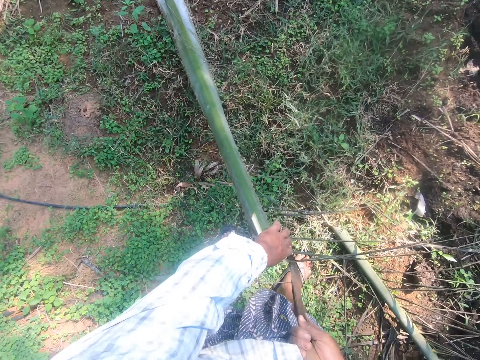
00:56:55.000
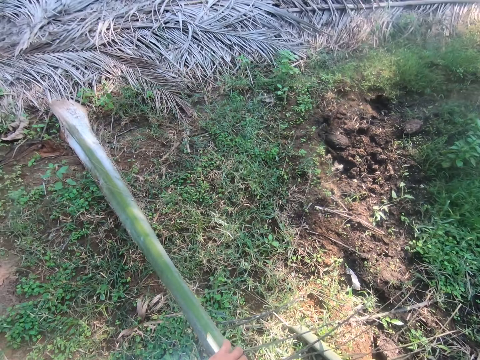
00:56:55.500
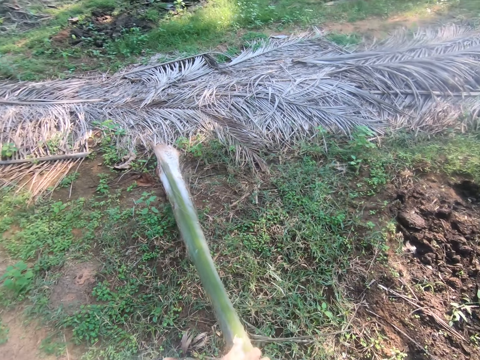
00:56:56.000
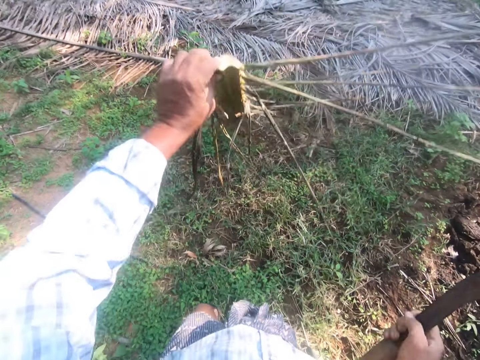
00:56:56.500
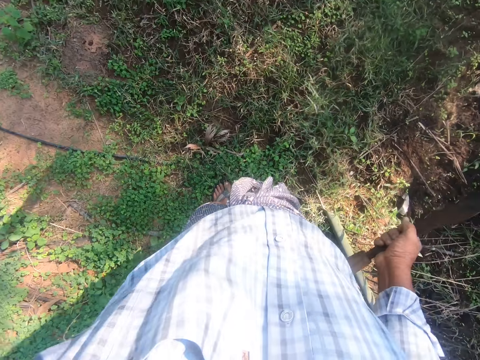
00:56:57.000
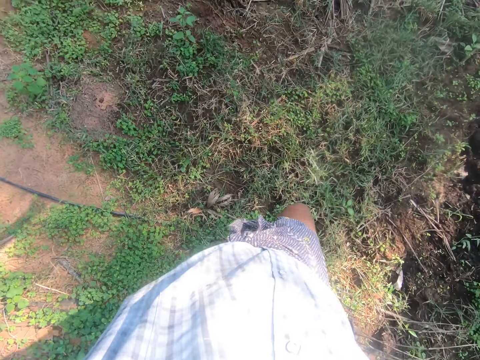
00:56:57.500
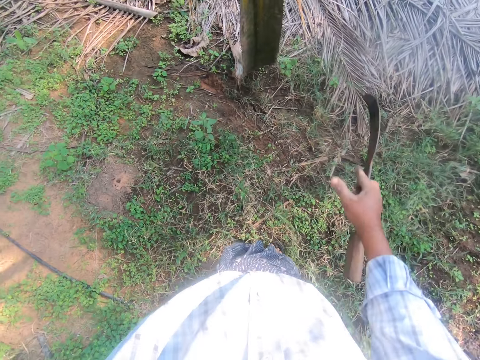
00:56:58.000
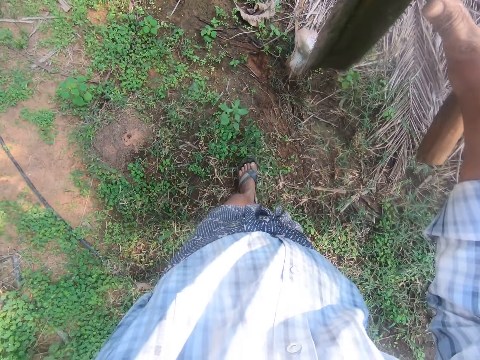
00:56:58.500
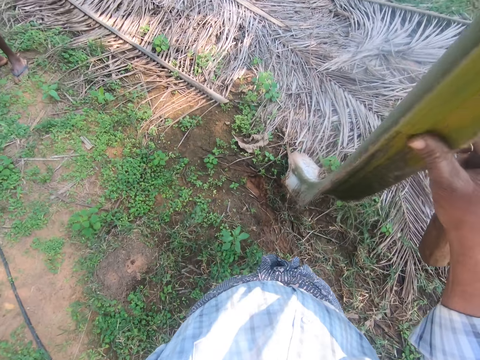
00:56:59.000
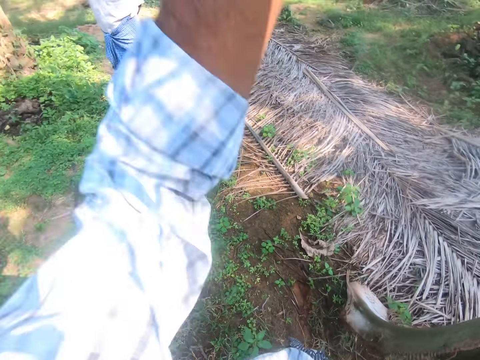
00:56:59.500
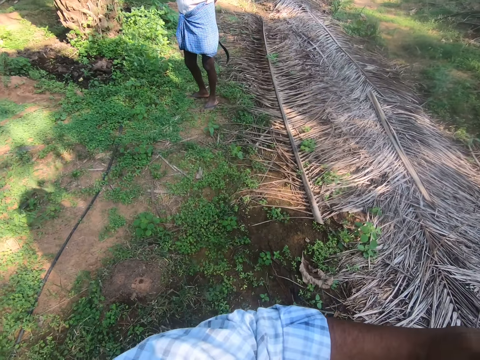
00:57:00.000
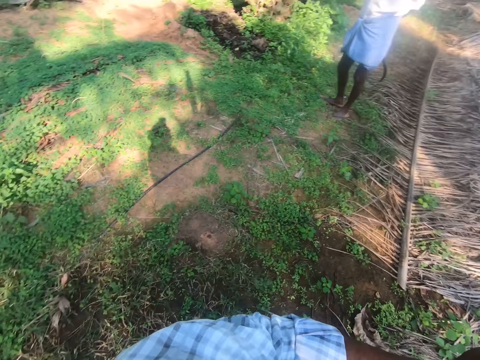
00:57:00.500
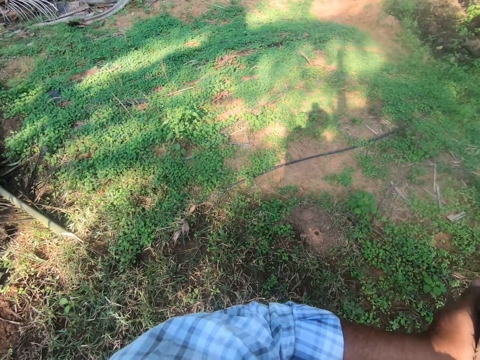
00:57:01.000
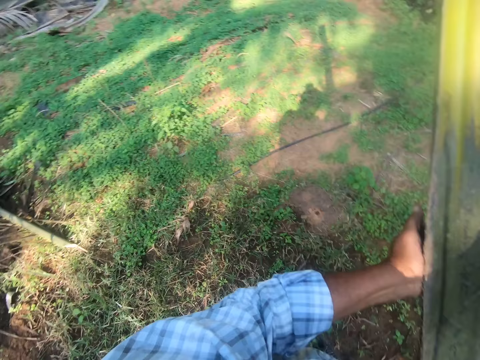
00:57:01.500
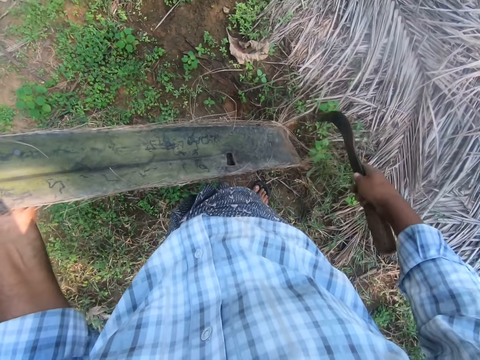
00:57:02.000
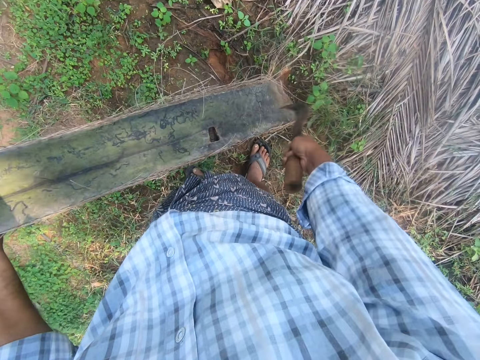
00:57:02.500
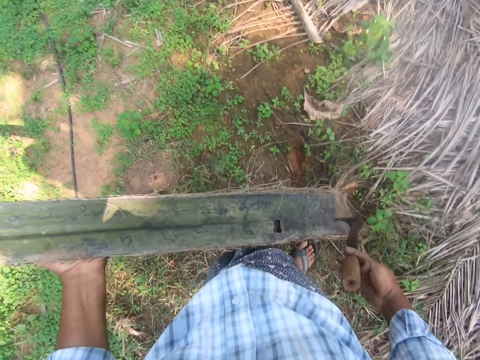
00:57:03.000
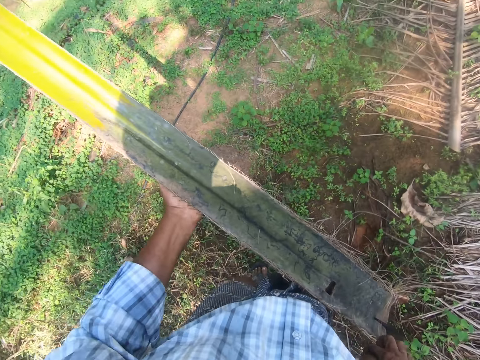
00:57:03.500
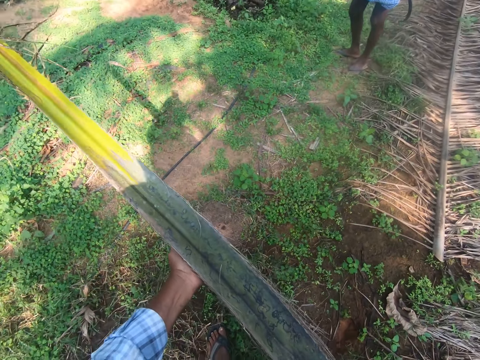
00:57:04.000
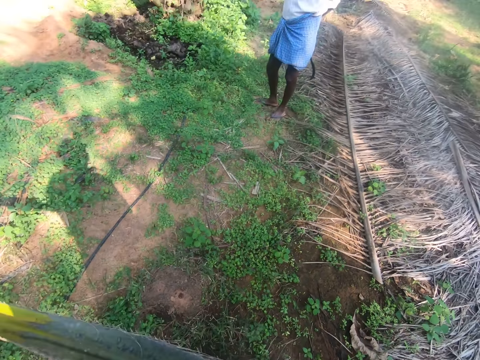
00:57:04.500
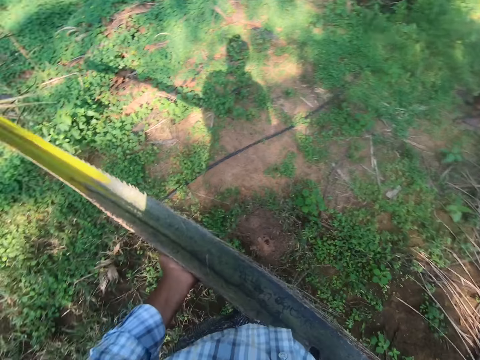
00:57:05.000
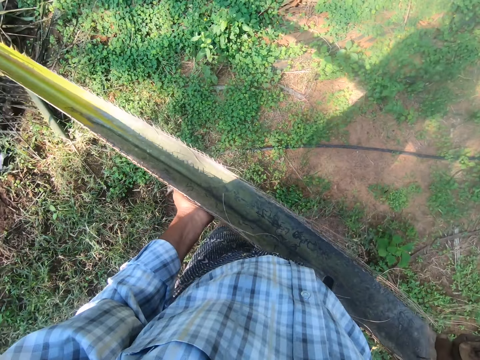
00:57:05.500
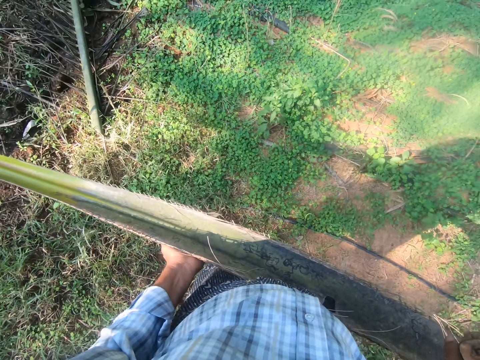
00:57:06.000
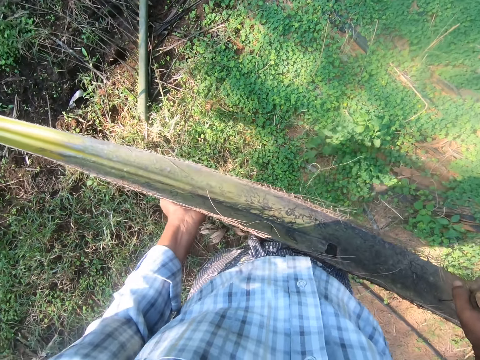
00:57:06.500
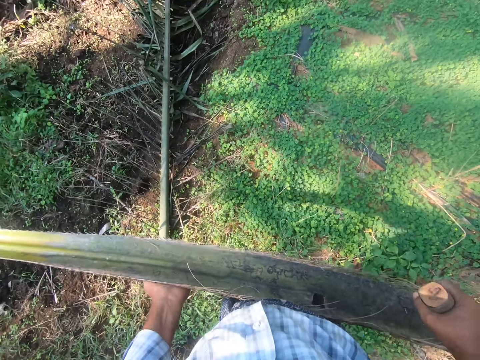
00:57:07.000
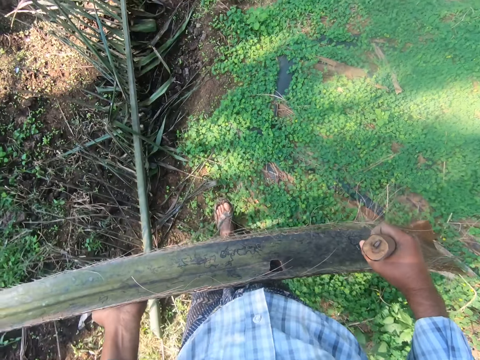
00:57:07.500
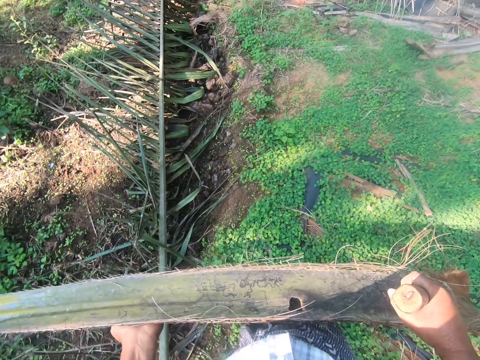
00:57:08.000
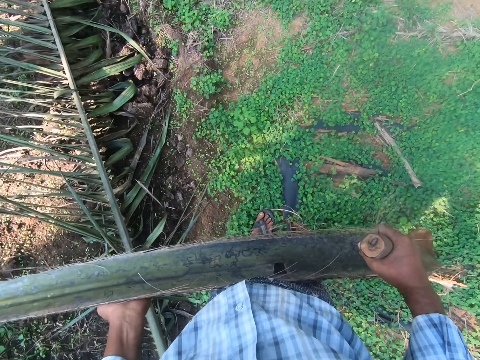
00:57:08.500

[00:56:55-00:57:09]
The camera wearer picks up the palm frond or branch with the sickle or knife in his right hand. He looks around. He hits the palm frond with the sickle in his right hand. He picks up the branch with the knife. He carries the palm frond with both hands. He walks around.

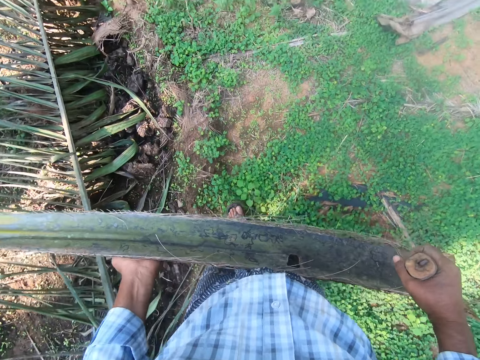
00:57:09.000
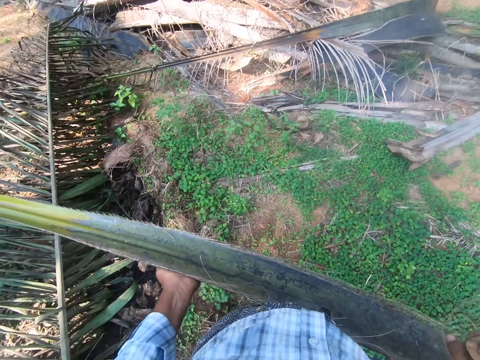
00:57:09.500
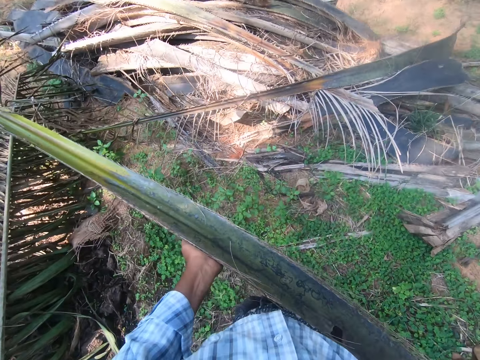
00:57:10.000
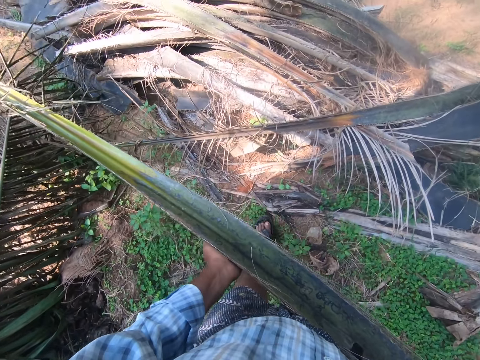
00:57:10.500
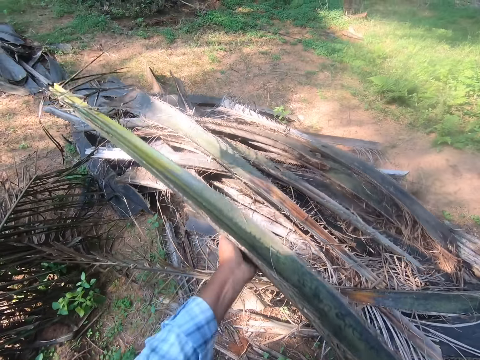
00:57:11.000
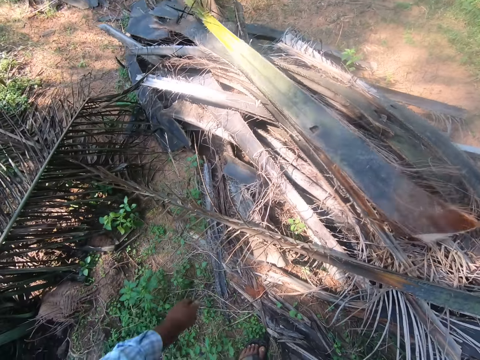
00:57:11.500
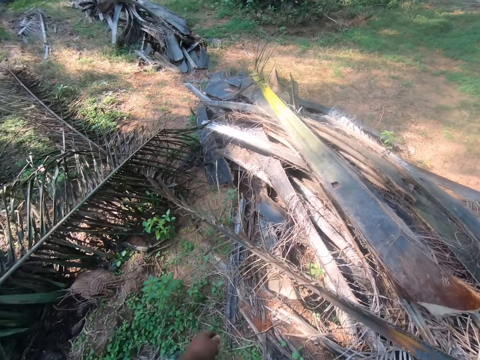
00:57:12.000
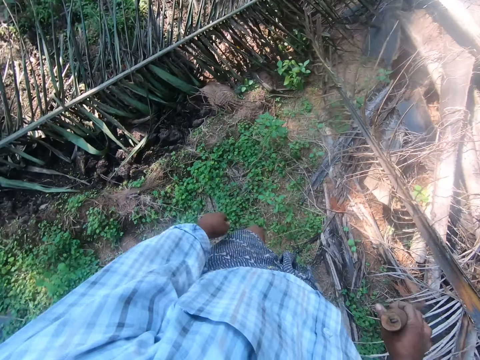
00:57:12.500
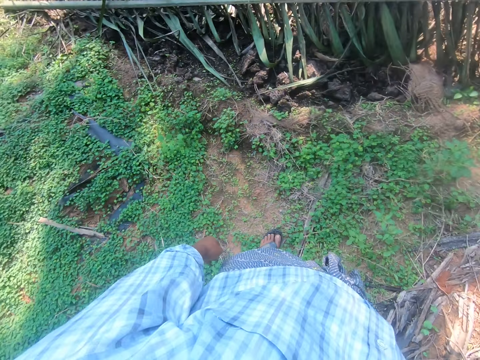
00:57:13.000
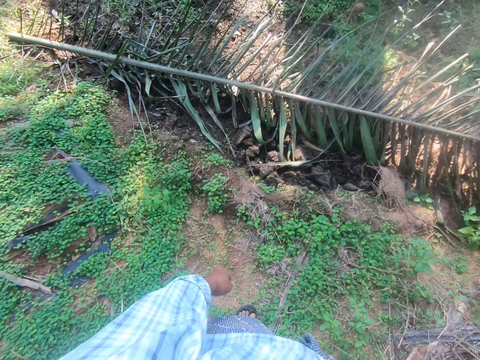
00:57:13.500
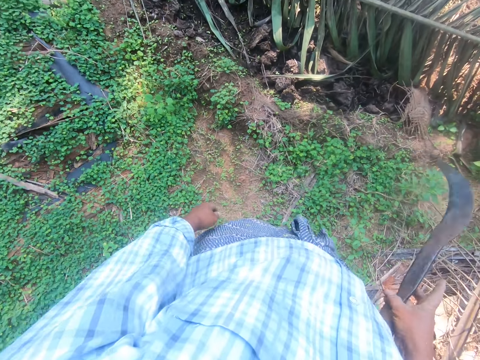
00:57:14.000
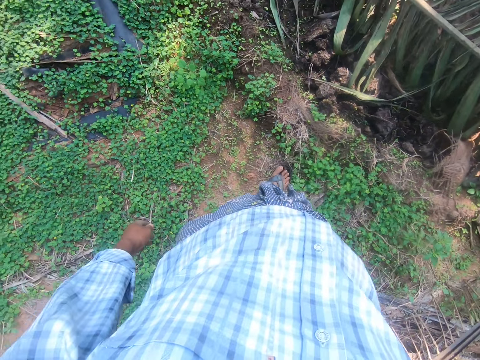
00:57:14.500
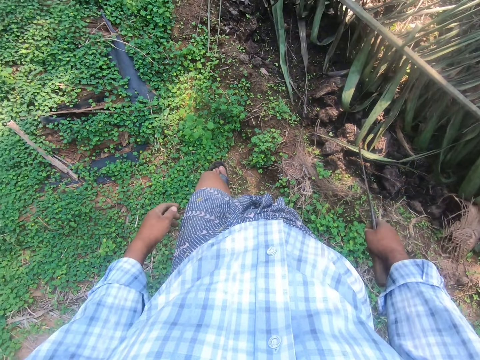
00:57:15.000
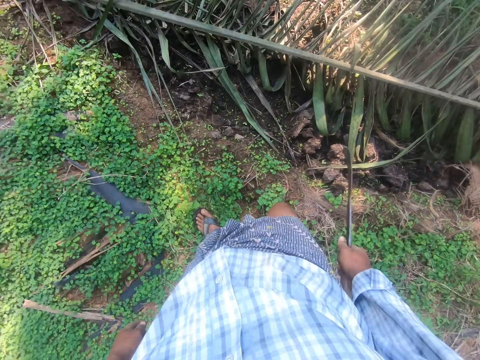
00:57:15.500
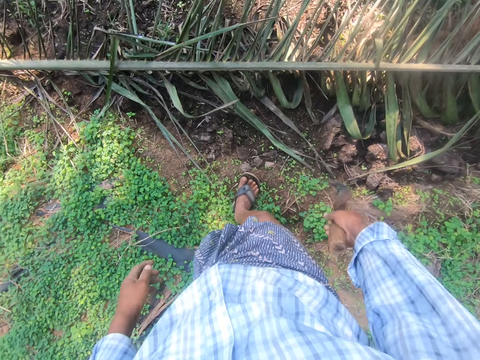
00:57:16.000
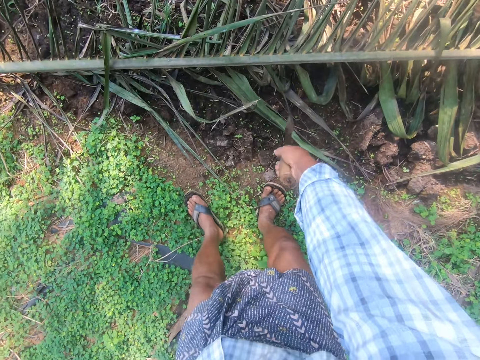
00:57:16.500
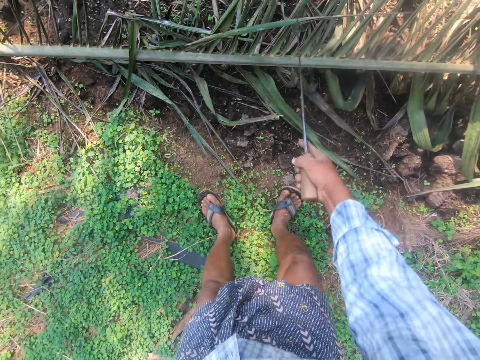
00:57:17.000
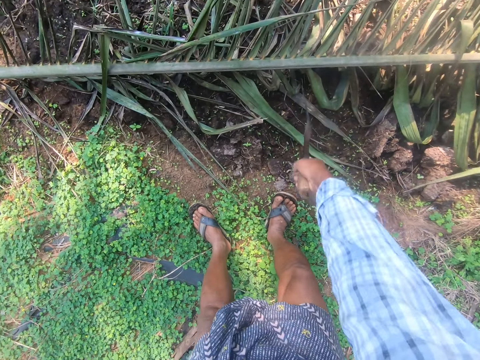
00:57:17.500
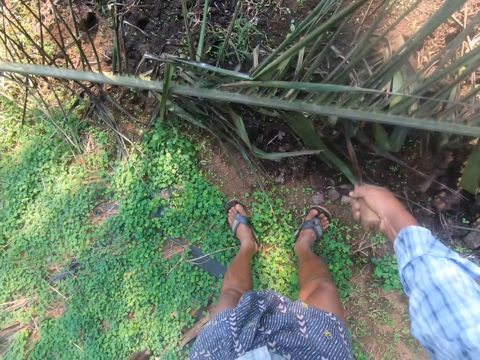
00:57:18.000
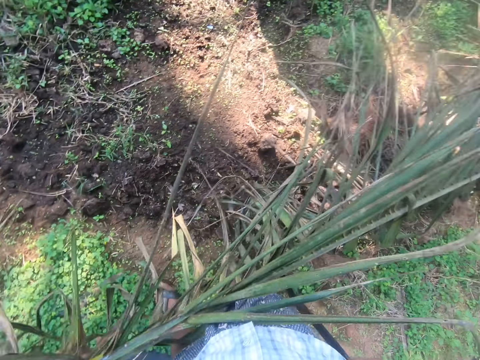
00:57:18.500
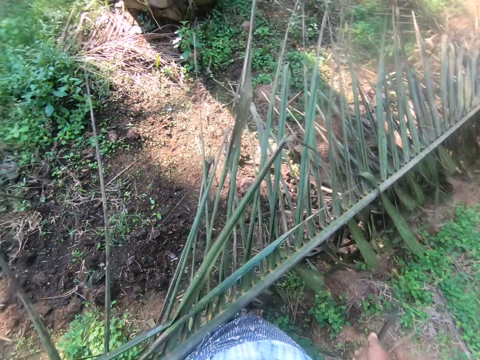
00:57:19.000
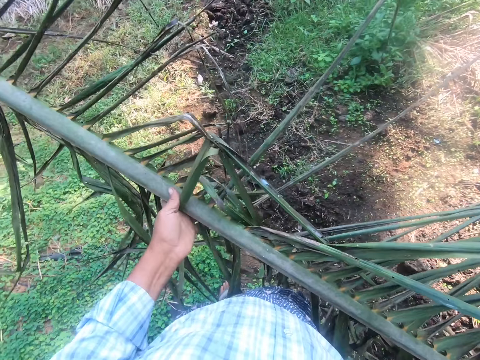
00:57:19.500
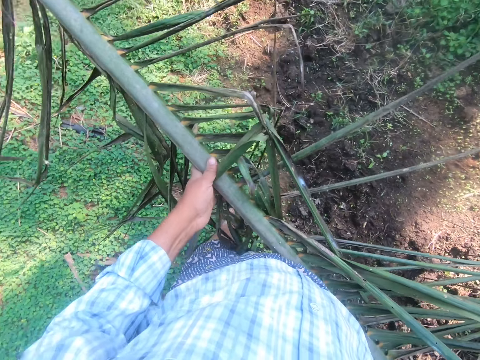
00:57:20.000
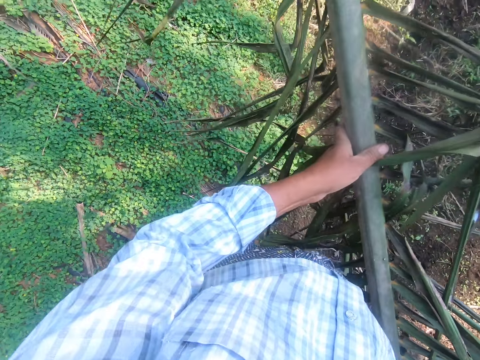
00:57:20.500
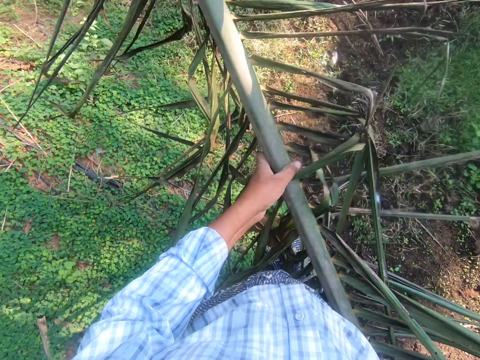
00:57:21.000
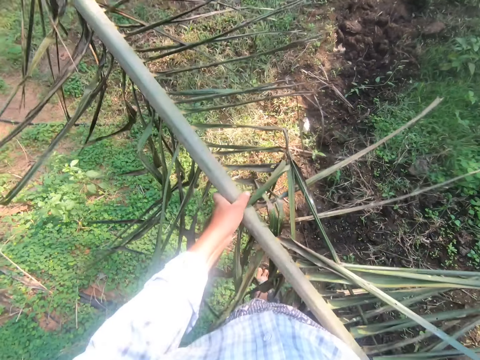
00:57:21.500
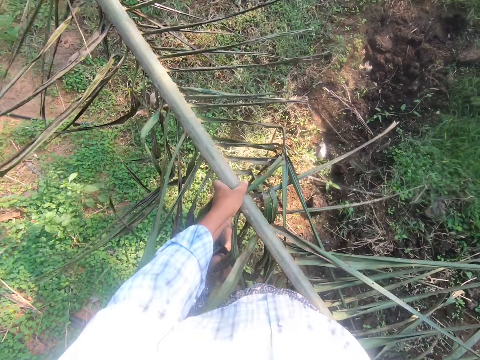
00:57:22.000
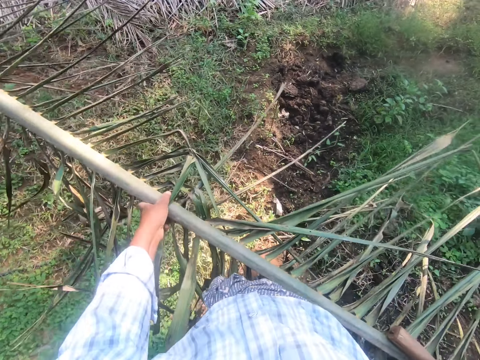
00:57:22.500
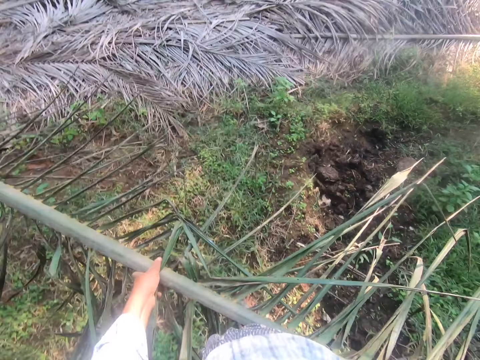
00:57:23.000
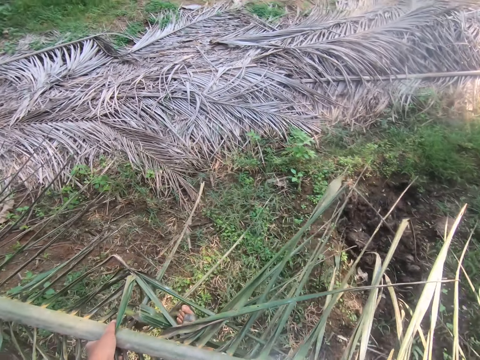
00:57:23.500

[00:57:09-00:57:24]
The camera wearer drops the palm frond on a pile of palm fronds. He looks around and walks around. He picks up a palm frond with the sickle in his right hand. He carries the palm frond with both hands. He walks around.
